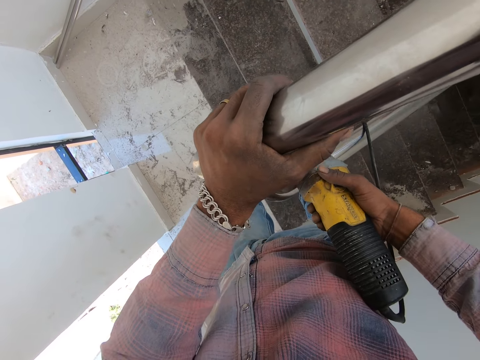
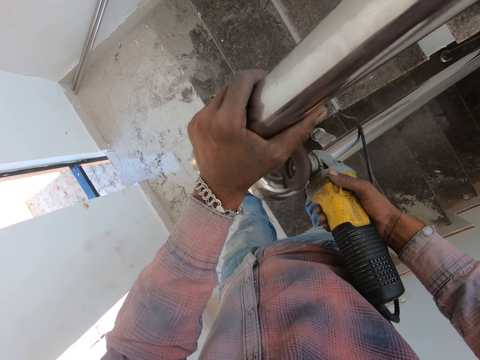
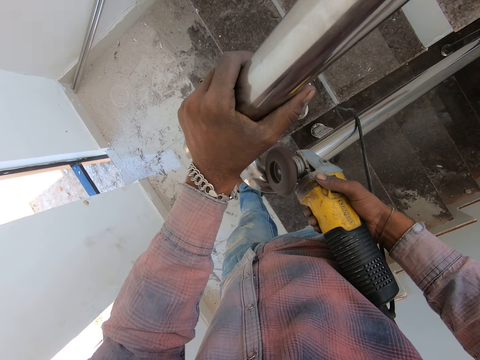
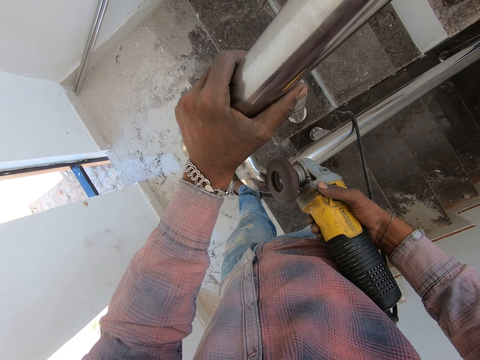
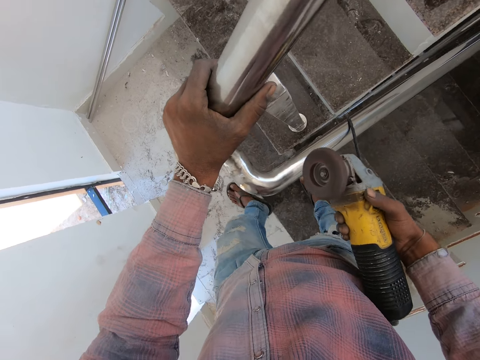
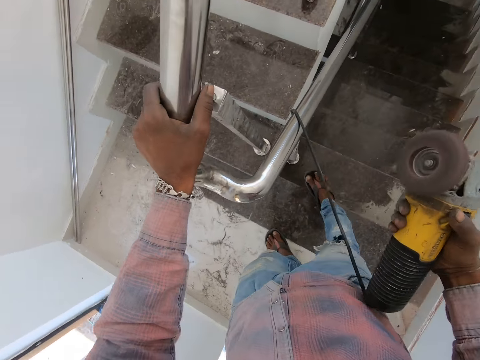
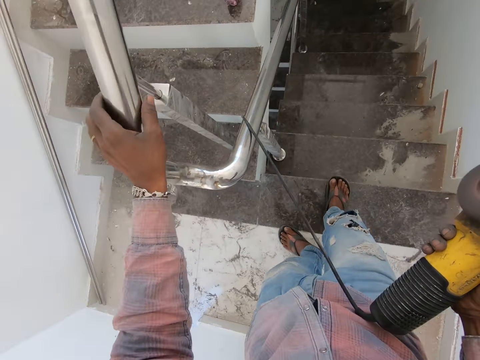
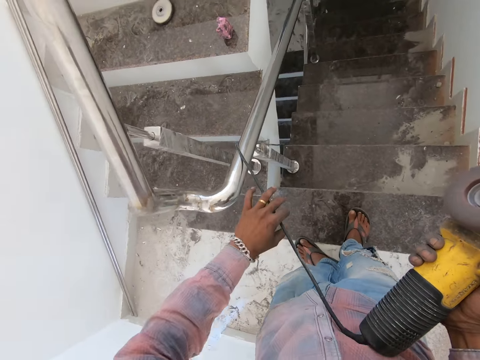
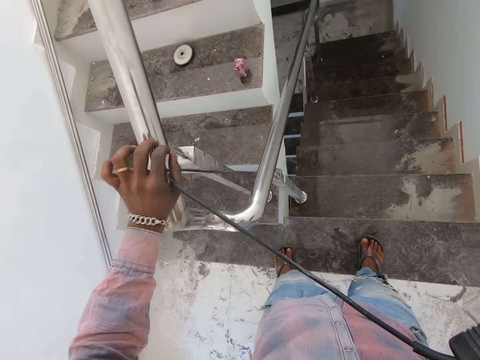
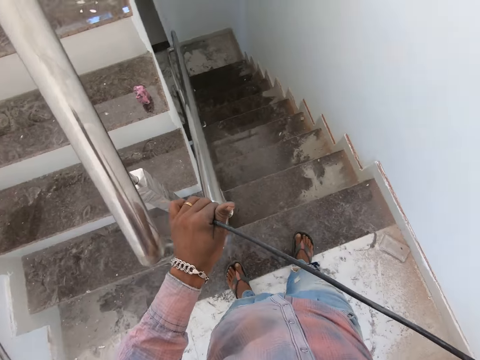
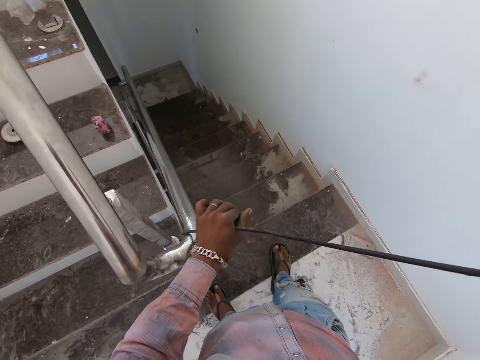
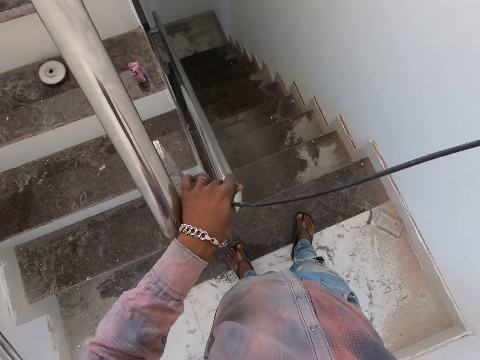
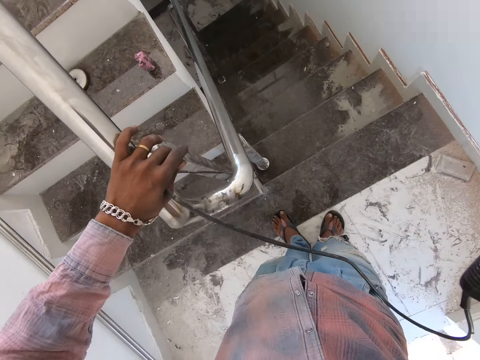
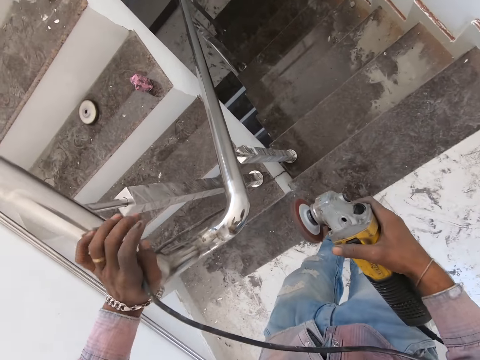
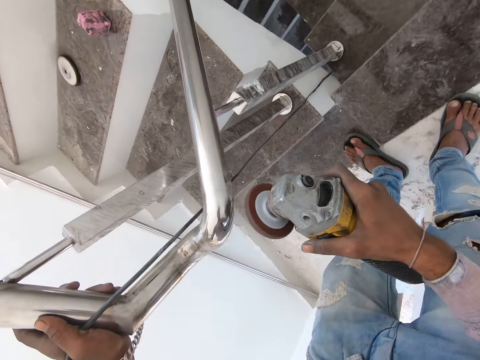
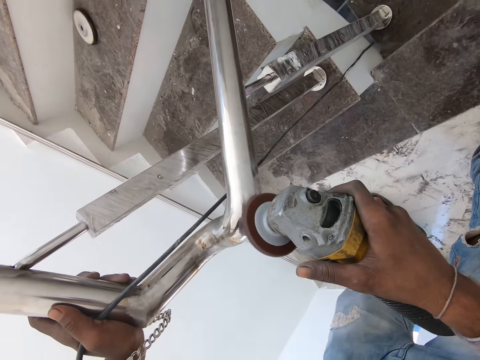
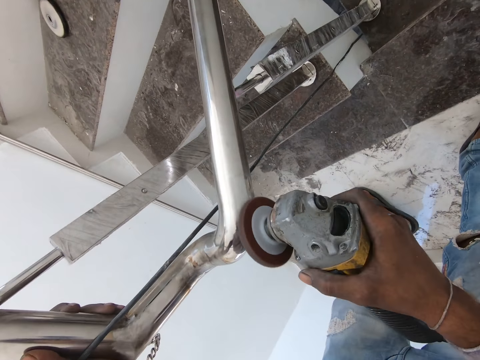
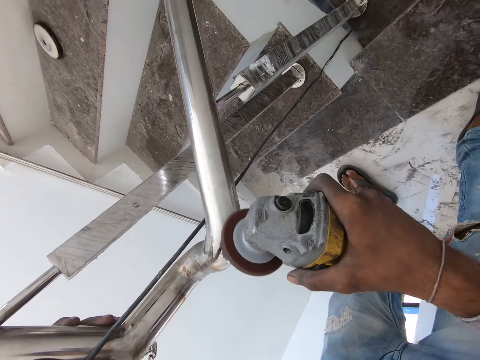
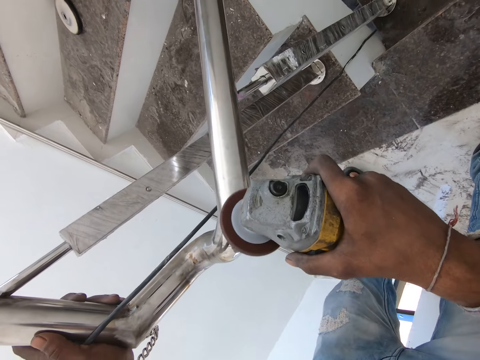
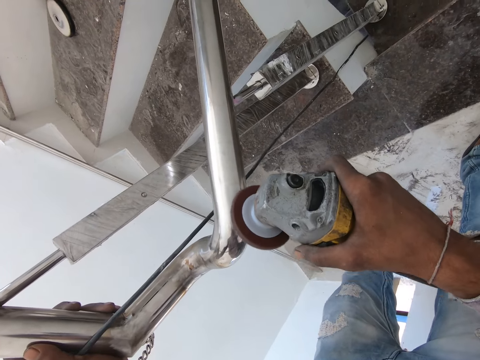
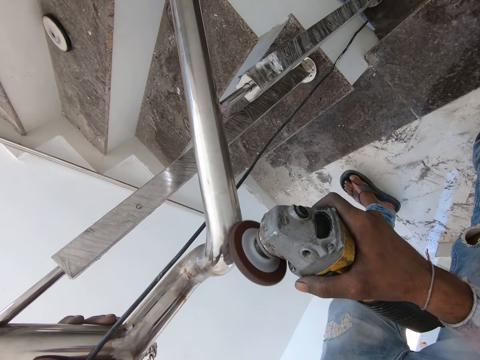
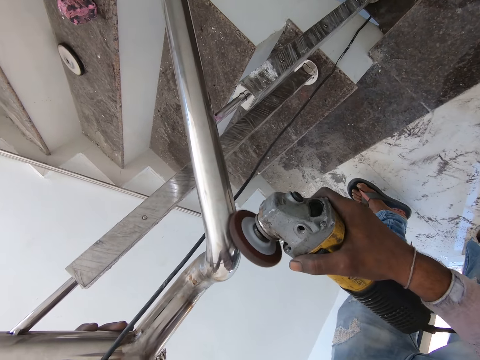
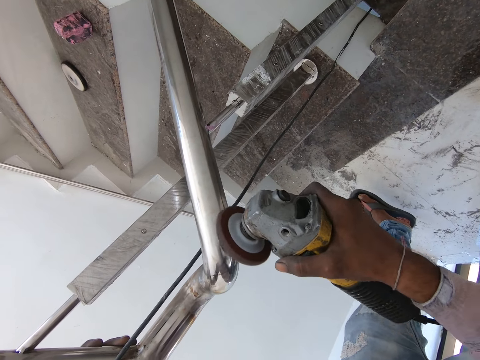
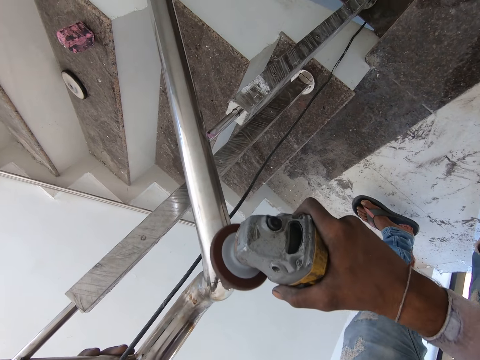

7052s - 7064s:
The camera wearer removes the angle grinder from the steel. They pull the cable. They hold the steel with the left hand and polish the steel with an angle grinder.

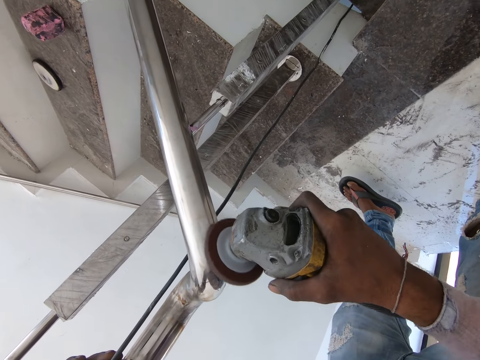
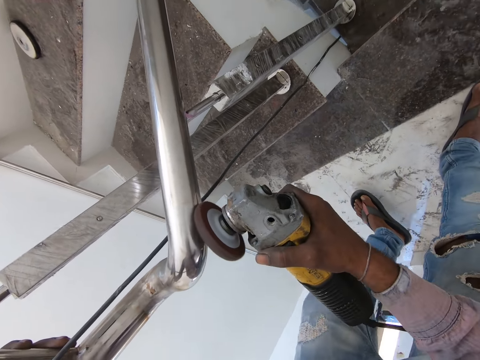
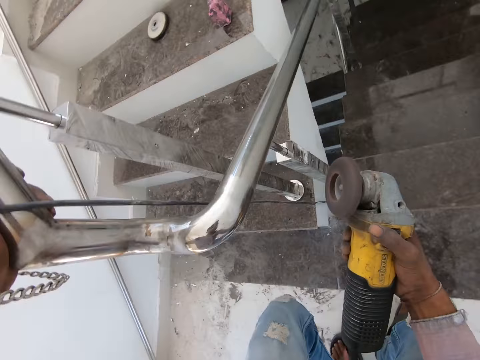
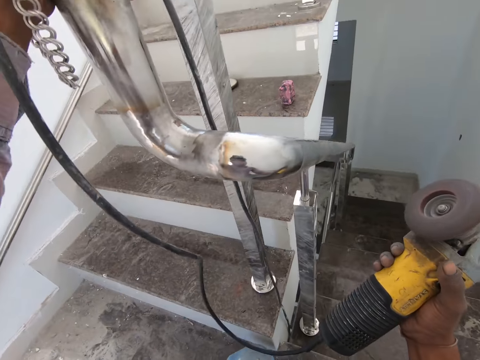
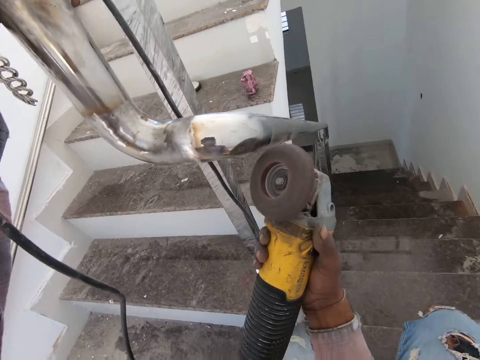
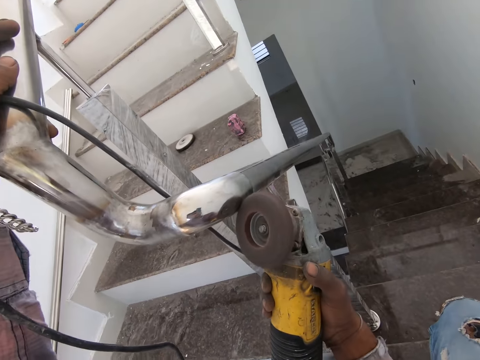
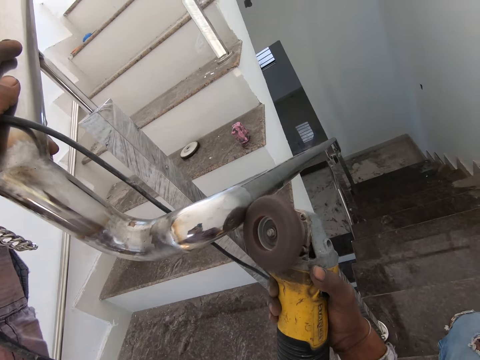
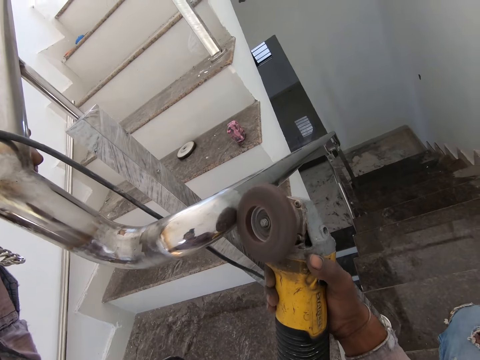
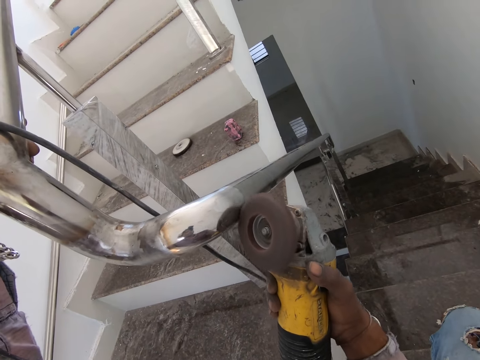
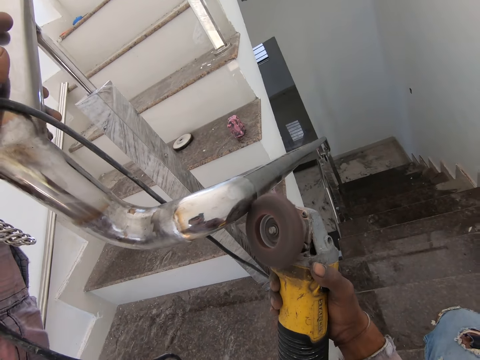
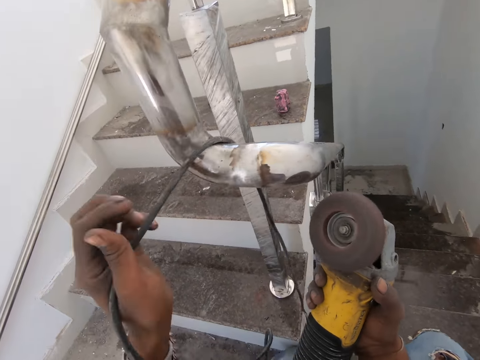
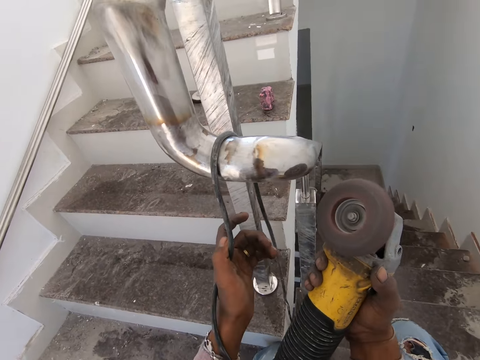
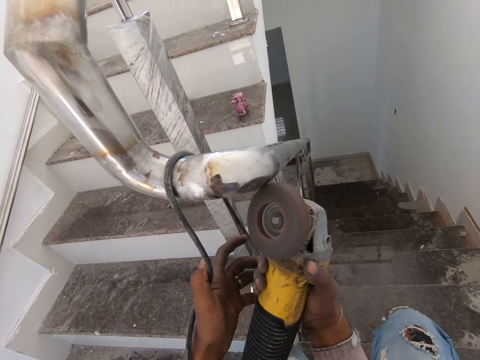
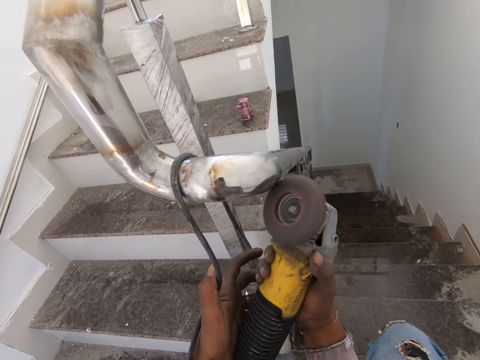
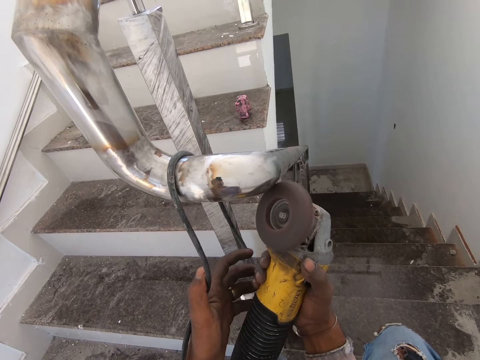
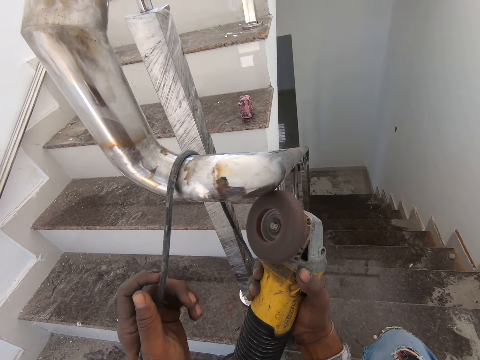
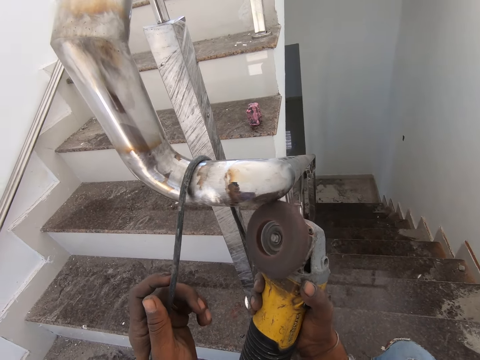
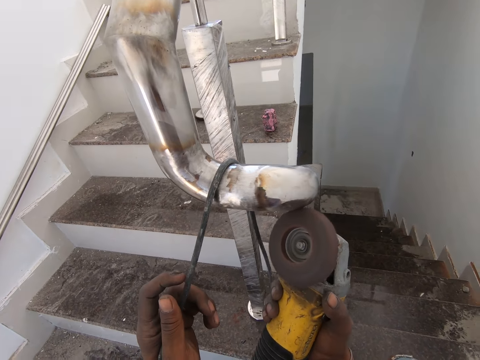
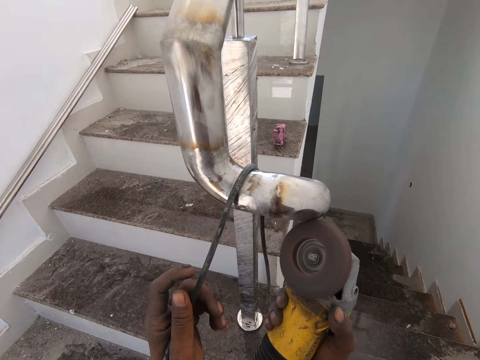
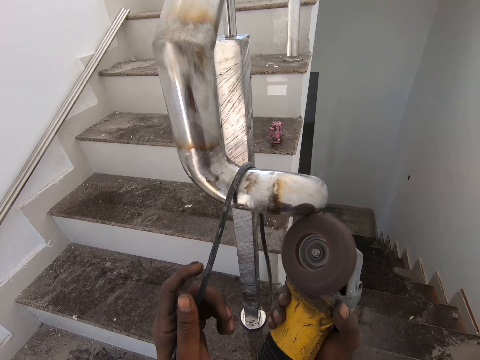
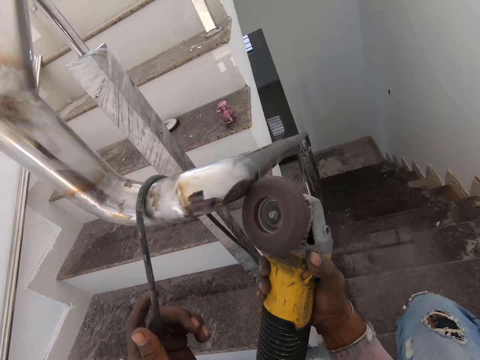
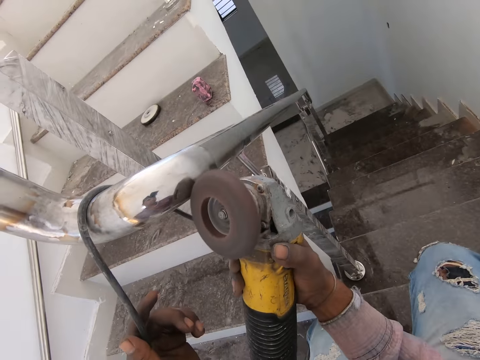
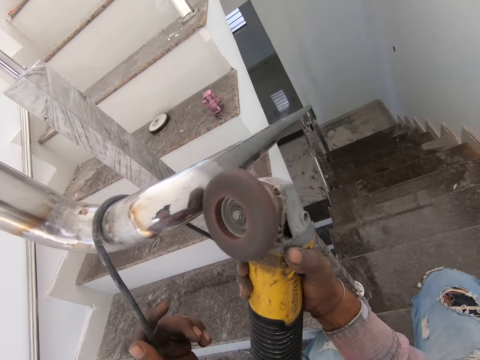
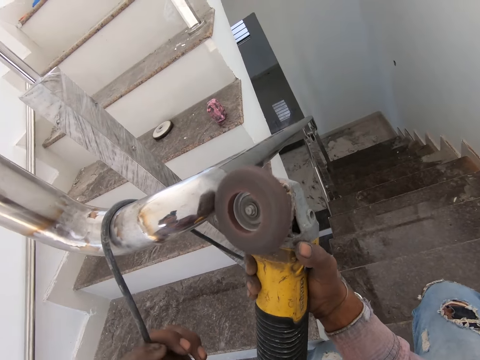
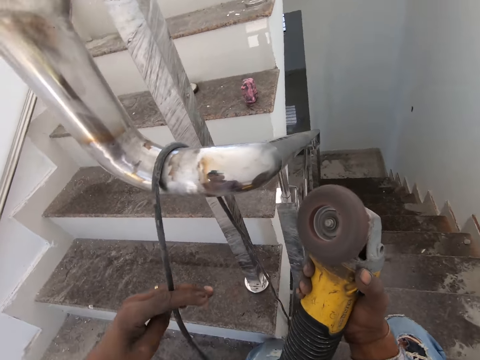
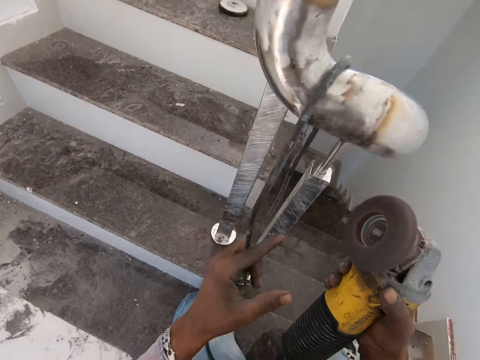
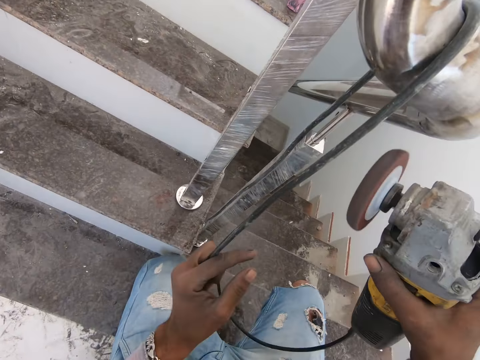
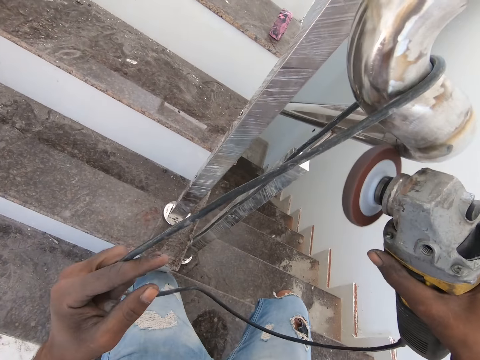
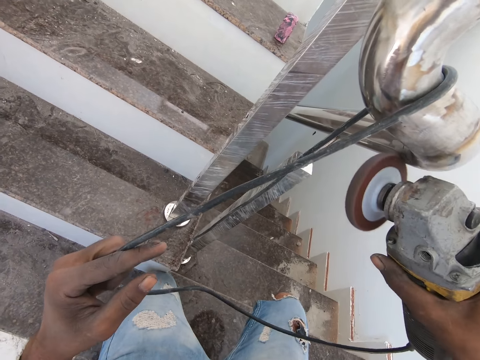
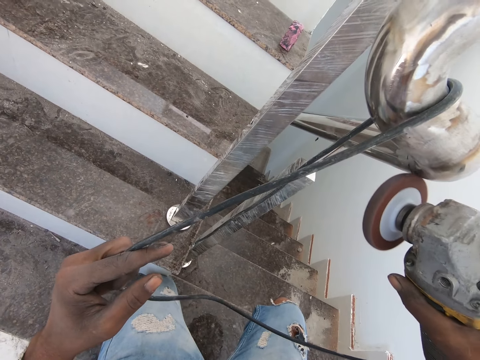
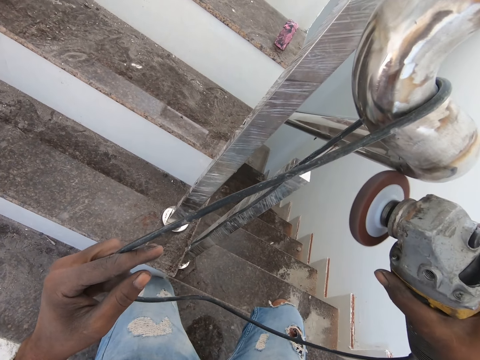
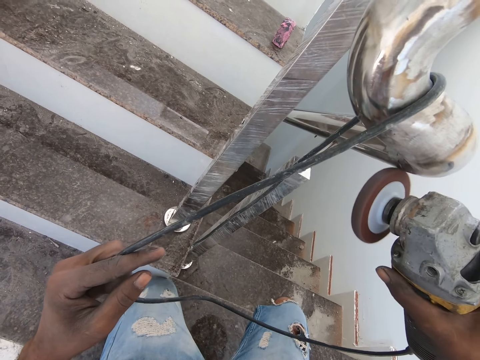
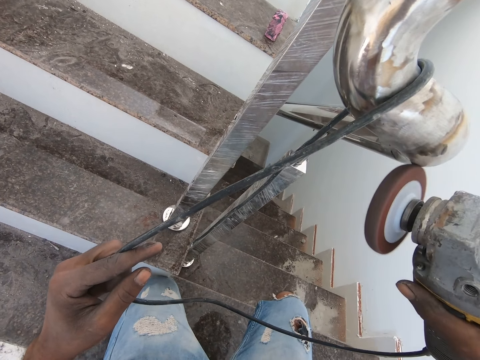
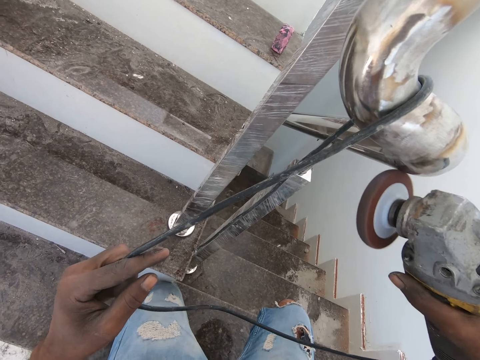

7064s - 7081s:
The camera wearer removes the angle grinder from the steel. They polish the steel with the angle grinder. They touch the angle grinder. They hold the cable, remove the angle grinder from the steel and polish the steel with the angle grinder.
